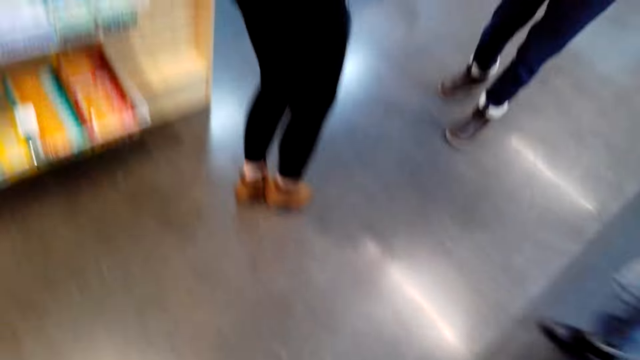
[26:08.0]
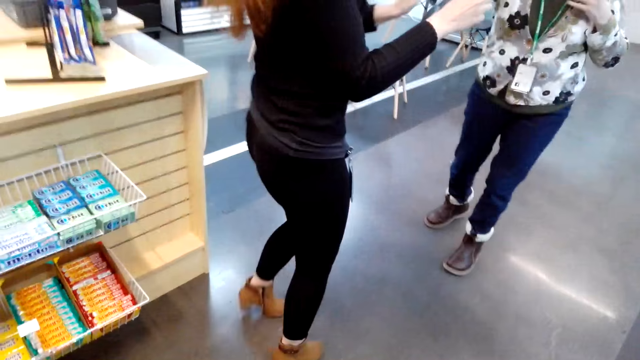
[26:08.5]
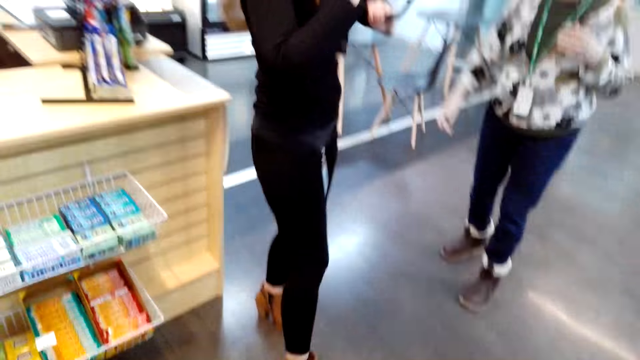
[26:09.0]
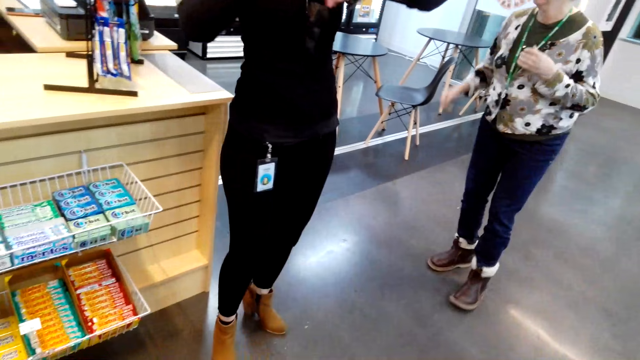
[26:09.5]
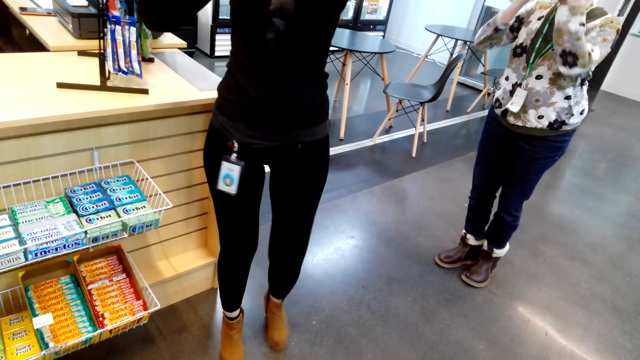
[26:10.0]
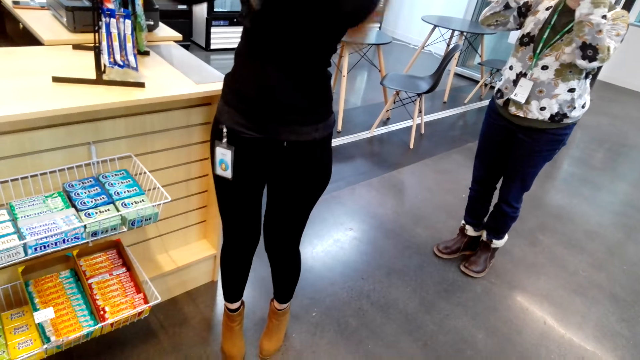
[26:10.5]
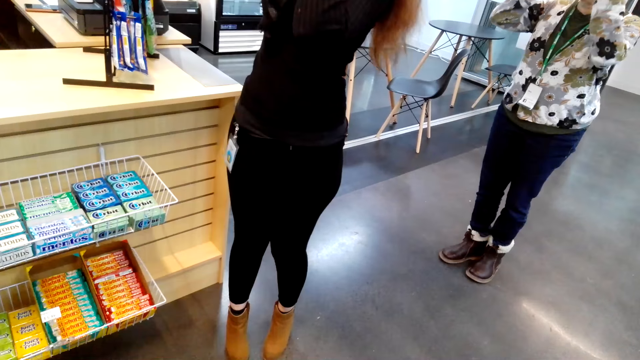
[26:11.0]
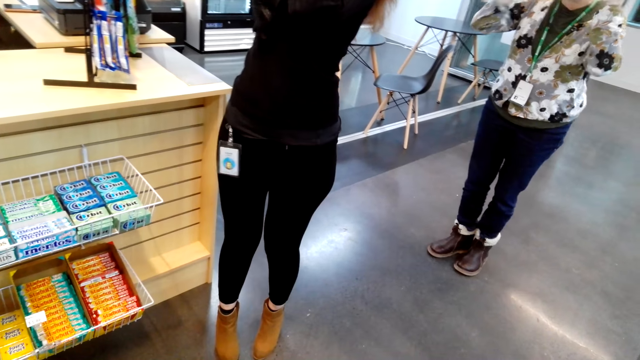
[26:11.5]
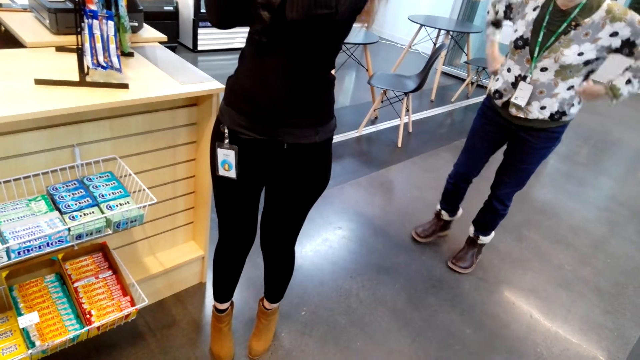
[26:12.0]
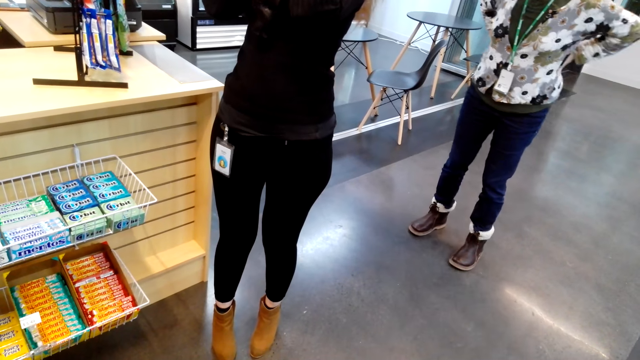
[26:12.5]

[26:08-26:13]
A person stands in the supermarket and adjusts the hair. Another person adjusts her hair and touches her waist.
